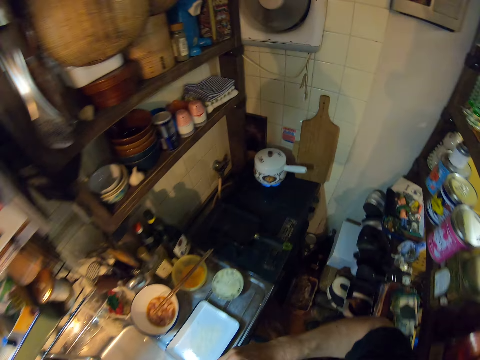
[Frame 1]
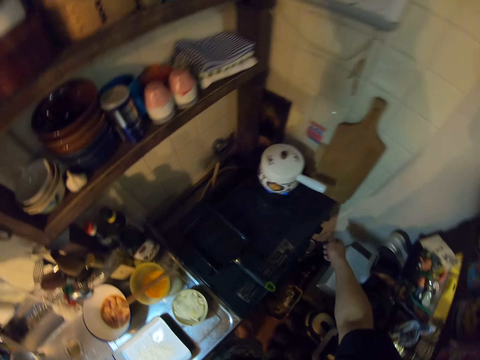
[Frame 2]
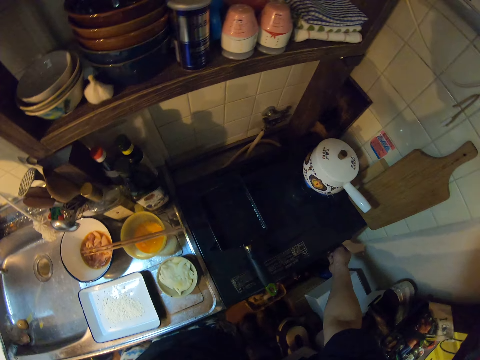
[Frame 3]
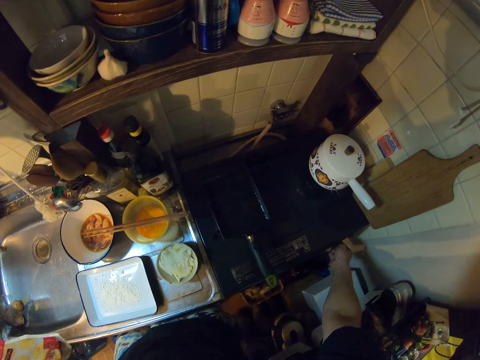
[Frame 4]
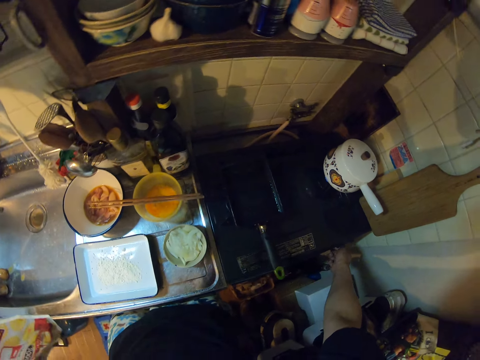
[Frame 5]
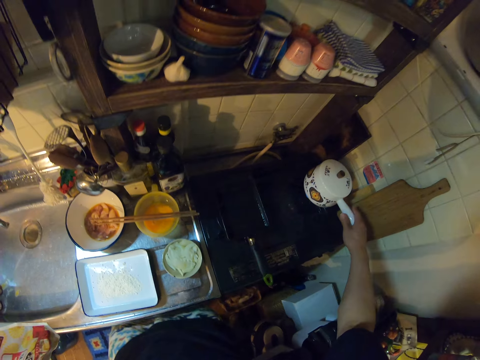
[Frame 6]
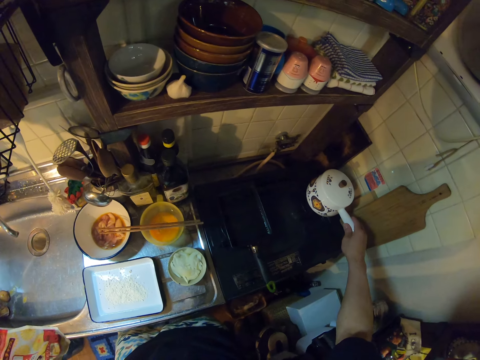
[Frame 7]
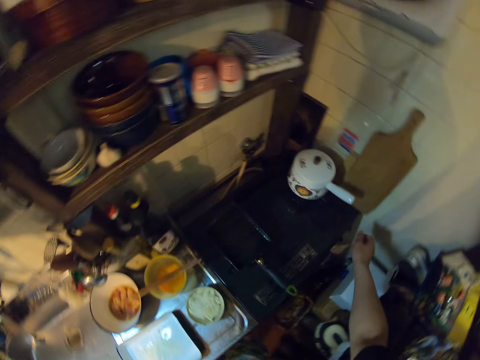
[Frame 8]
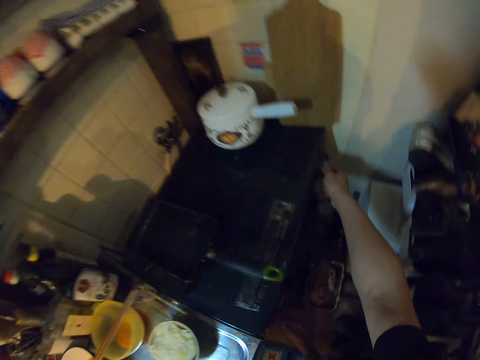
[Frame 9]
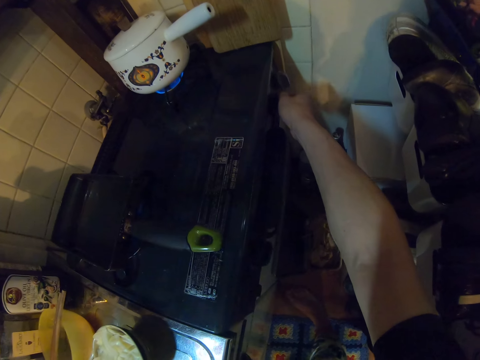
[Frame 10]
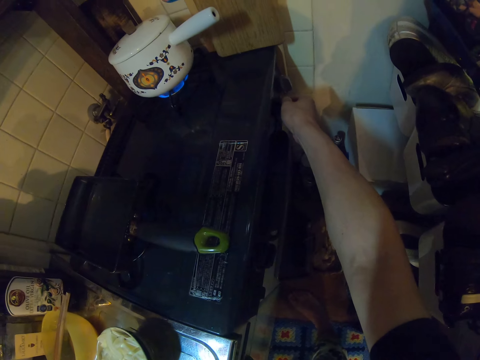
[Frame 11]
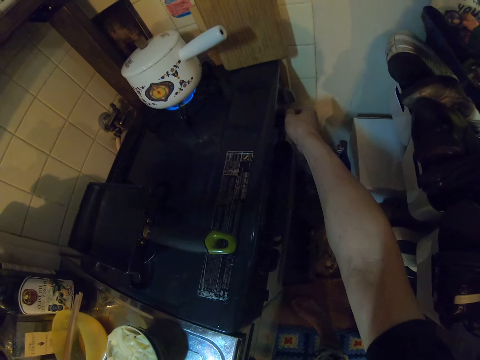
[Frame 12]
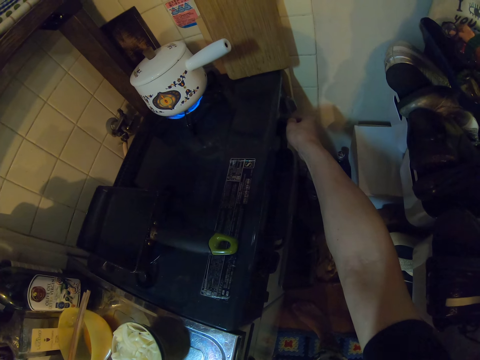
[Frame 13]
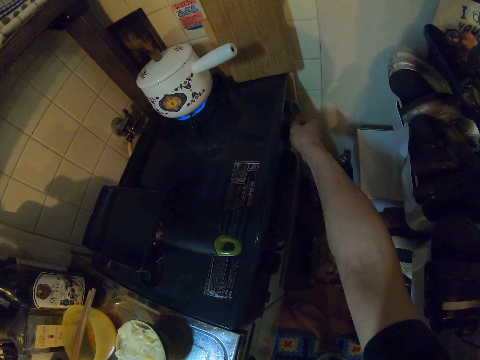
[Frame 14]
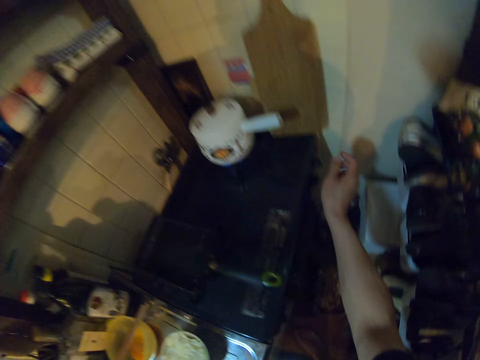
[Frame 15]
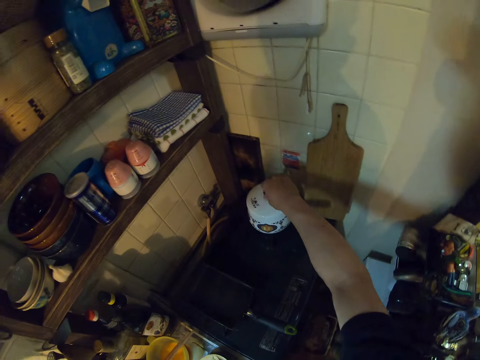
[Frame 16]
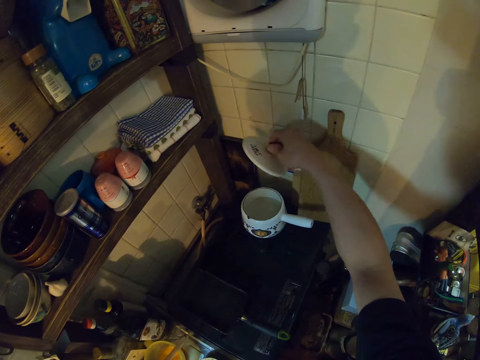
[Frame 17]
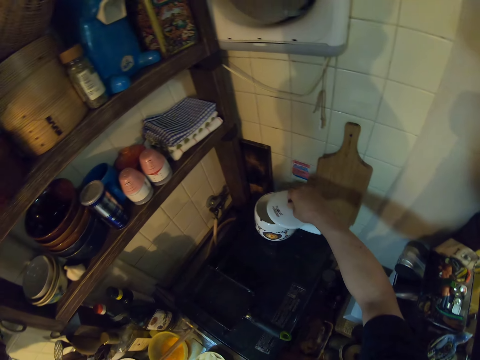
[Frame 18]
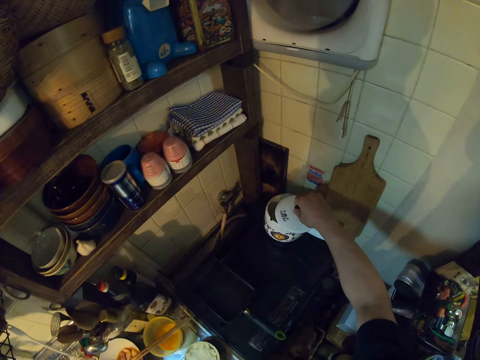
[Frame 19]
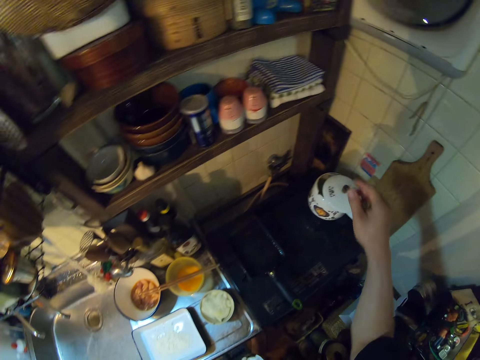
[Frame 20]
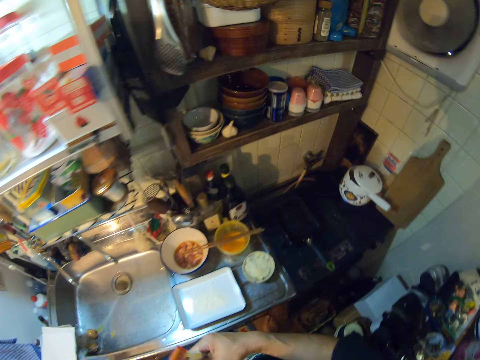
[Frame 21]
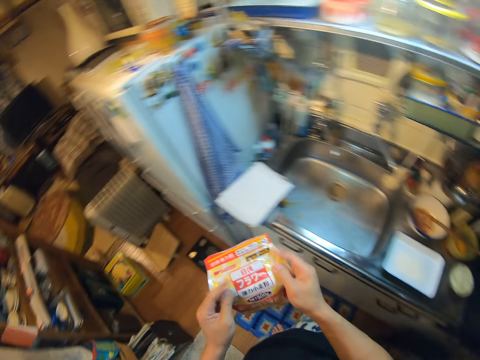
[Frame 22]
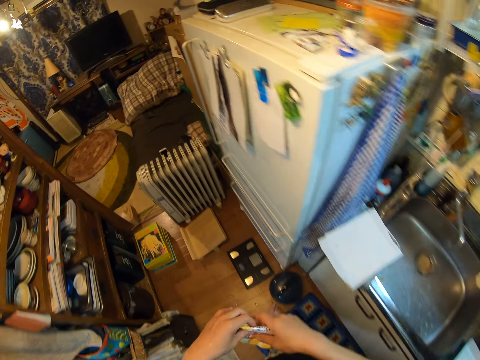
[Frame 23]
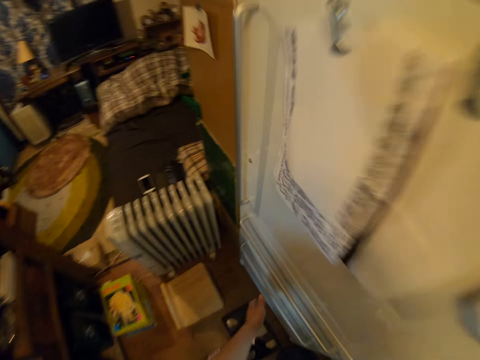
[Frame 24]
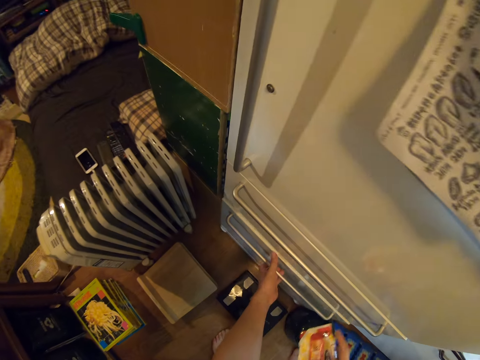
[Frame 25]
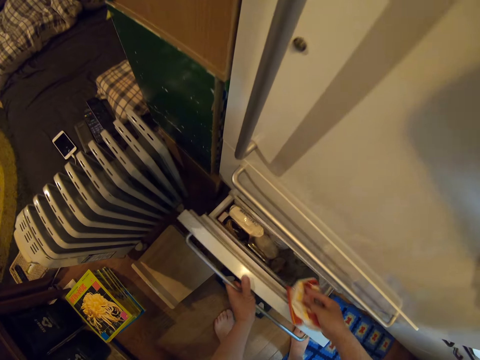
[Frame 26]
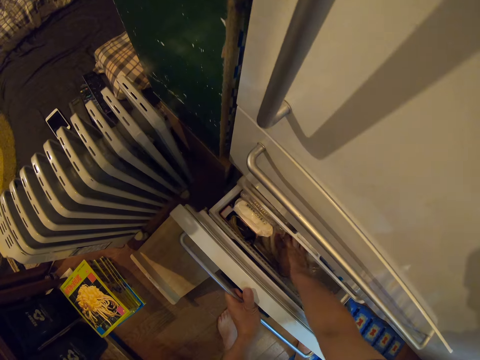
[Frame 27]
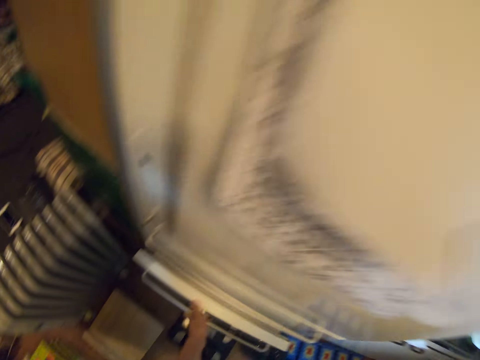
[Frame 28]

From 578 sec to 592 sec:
The camera wearer turns a knob on a gas cooker with her right hand. She moves a saucepan. She holds the handle of a pot on the gas cooker. She turns the knob on the gas cooker with her right hand. She lifts a pot lid from the gas cooker. She holds the pot lid. She covers the saucepan with the lid. She holds the packet of flour and folds the packet of flour. She opens the fridge and draws out the compartment in the fridge. She puts the packet of flour into the compartment in the fridge. She closes the fridge and walks in the kitchen.

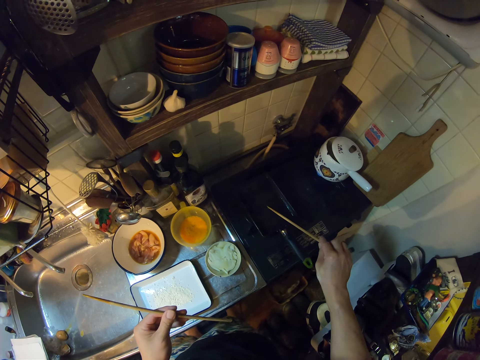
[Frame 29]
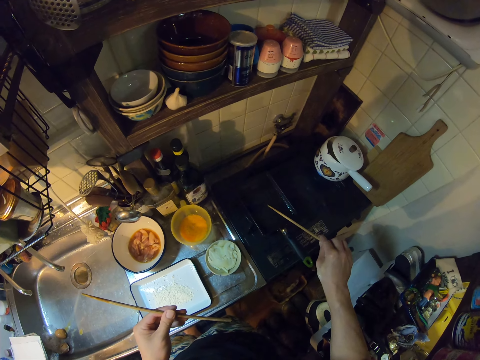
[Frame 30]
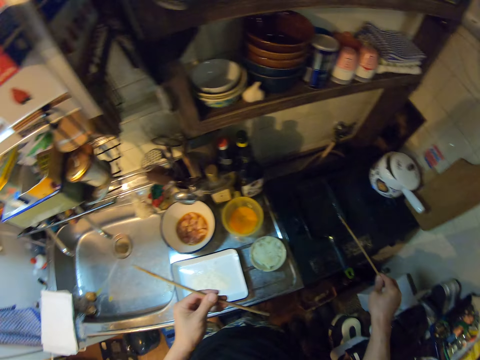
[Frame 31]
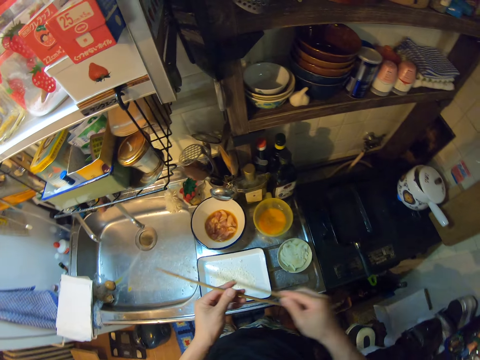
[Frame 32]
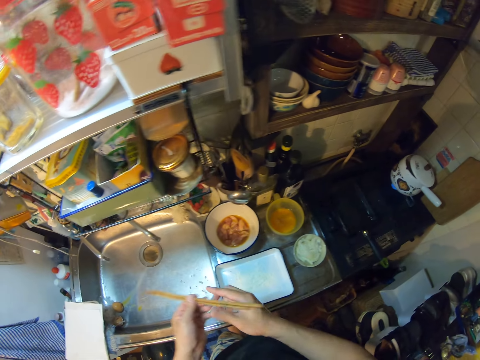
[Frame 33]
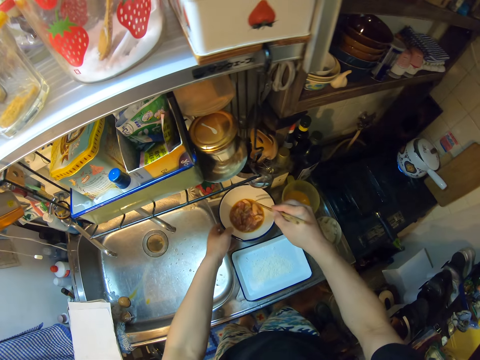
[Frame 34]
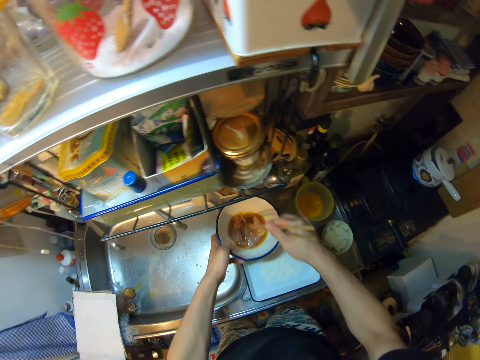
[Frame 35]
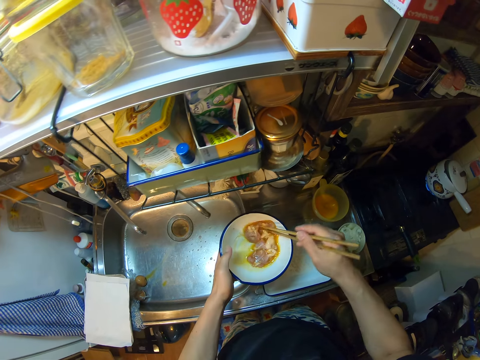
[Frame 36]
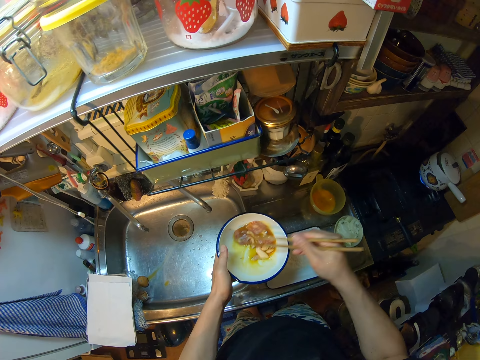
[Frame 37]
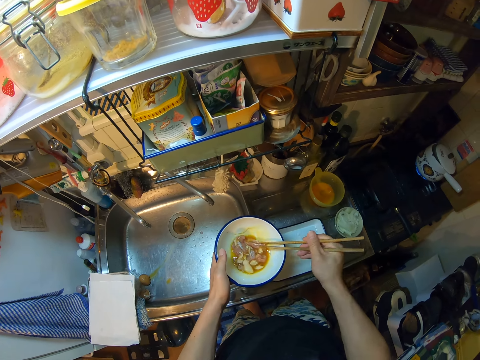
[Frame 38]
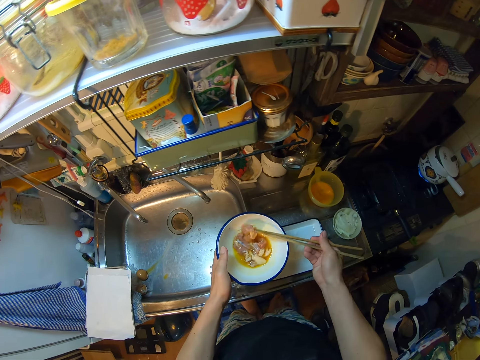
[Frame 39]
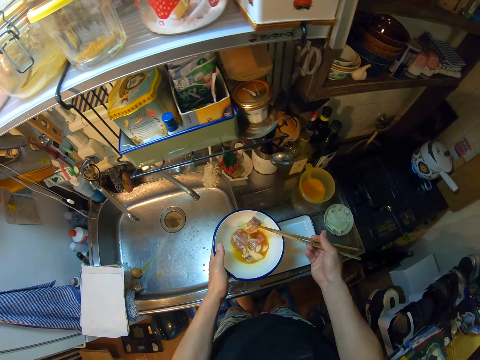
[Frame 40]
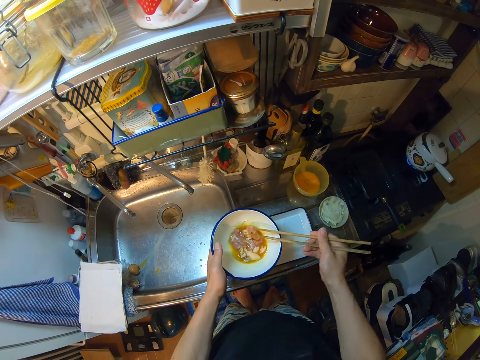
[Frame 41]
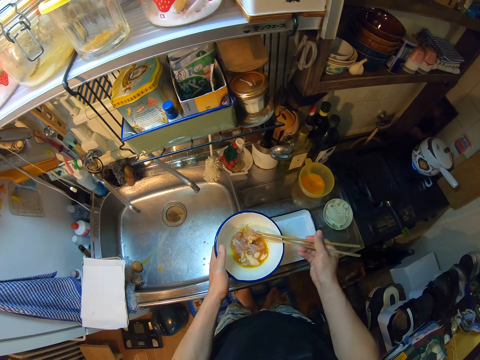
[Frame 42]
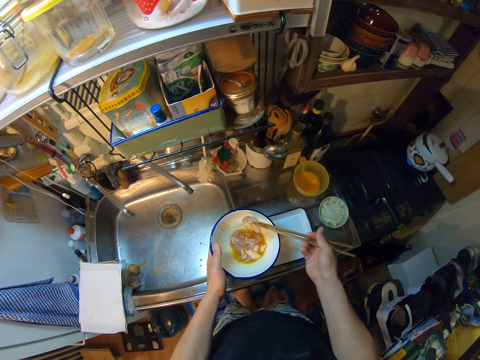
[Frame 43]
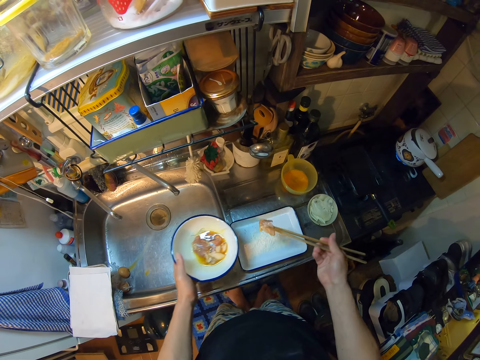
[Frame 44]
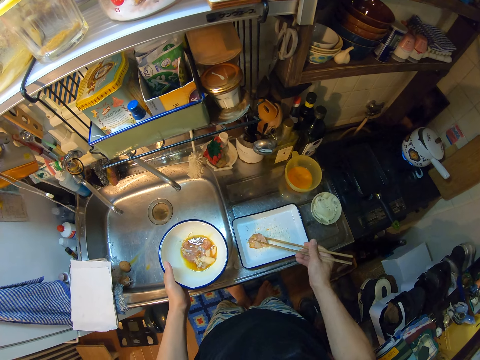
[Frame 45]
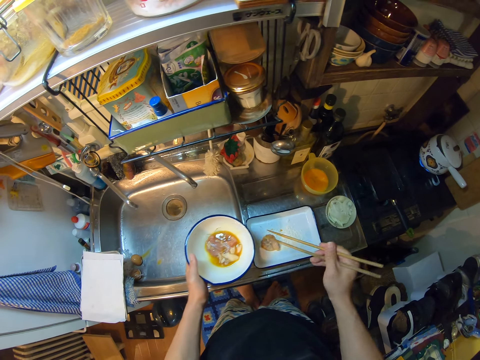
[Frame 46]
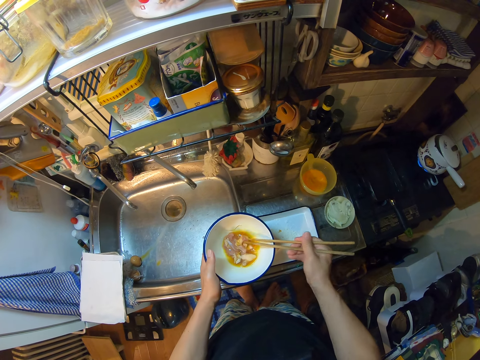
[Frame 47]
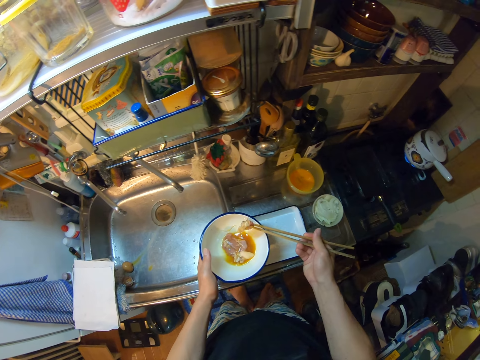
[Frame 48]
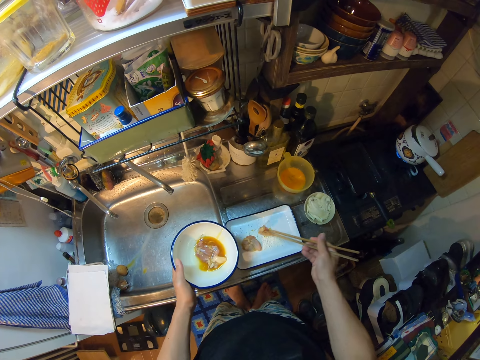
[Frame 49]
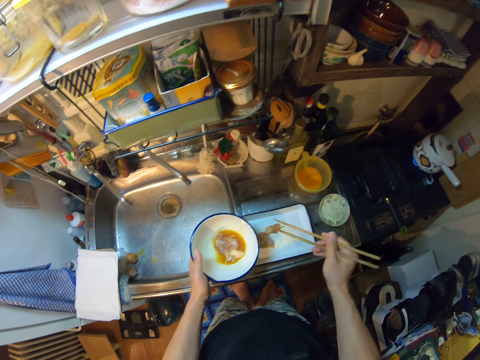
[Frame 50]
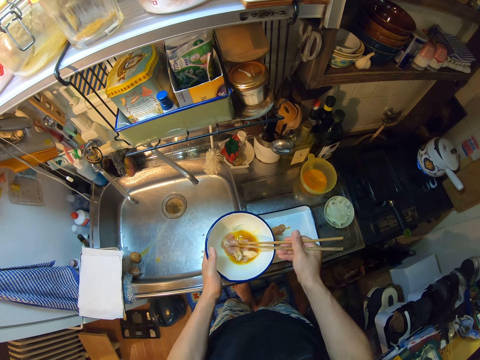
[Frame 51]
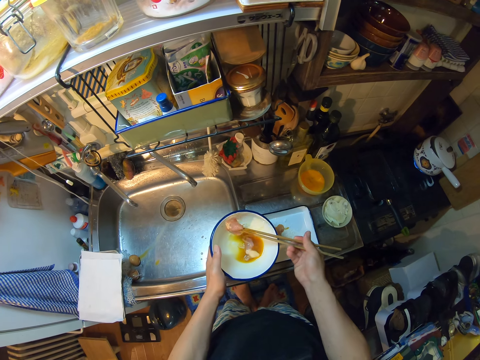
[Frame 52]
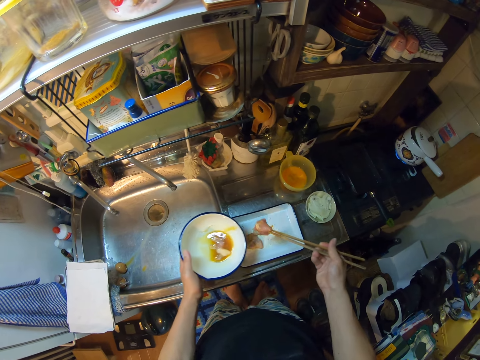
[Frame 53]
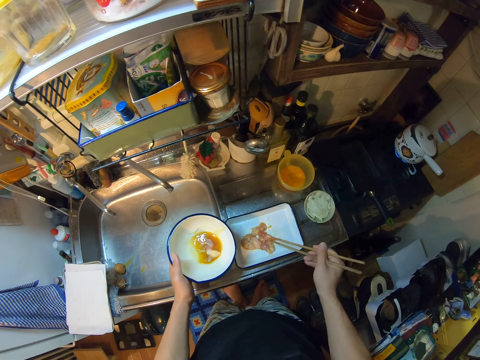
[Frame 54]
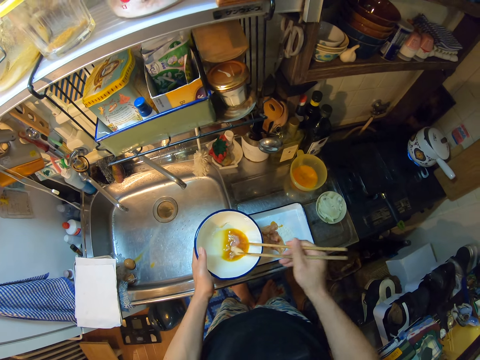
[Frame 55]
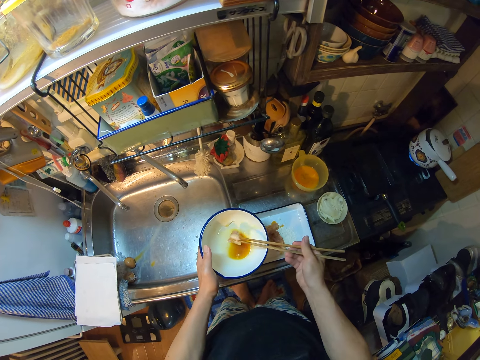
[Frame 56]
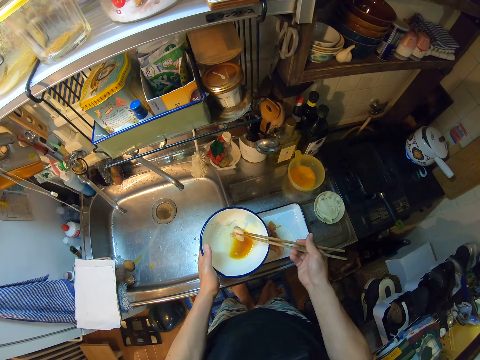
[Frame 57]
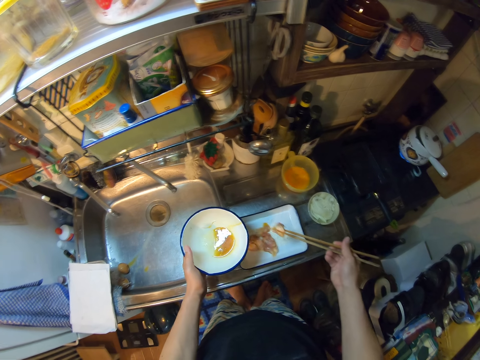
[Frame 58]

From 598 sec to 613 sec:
The camera wearer holds the chopsticks. She picks up a bowl on the sink with her left hand. She stirs the meat in the bowl with the chopsticks. She carries the meat using the chopsticks. She drops the meat in the bowl. She carries the meat using the chopsticks. She drops the meats from the bowl into the plate that has flour on the sink with the chopsticks. She carries the meat using the chopsticks. She puts the meat in the plate that has flour. She carries the meat using the chopsticks. She puts the meat in the plate that has flour. She carries the meat using the chopsticks.
